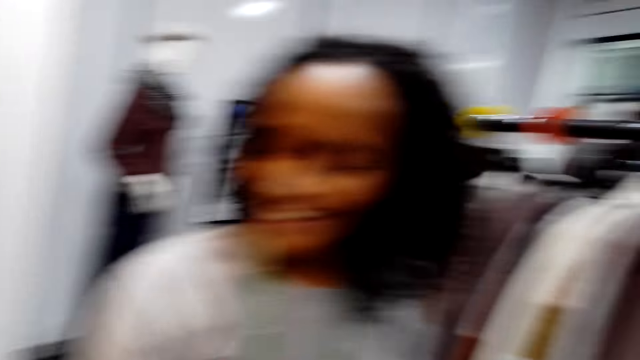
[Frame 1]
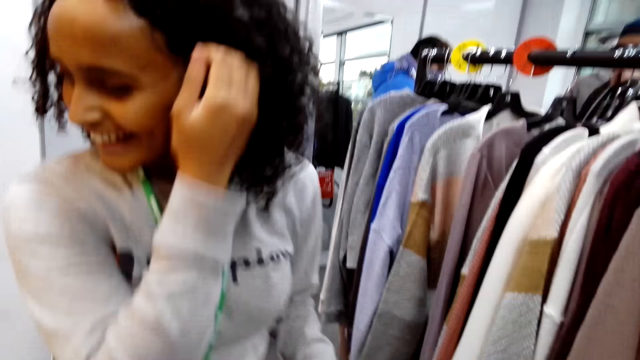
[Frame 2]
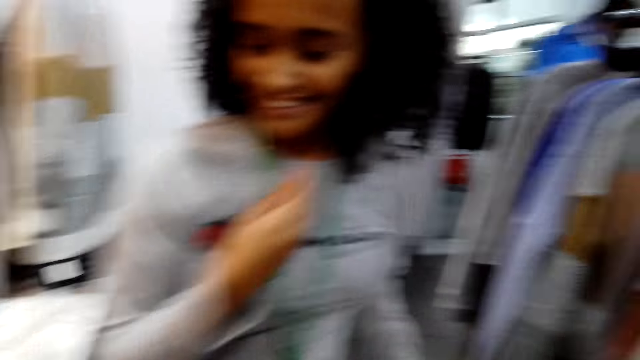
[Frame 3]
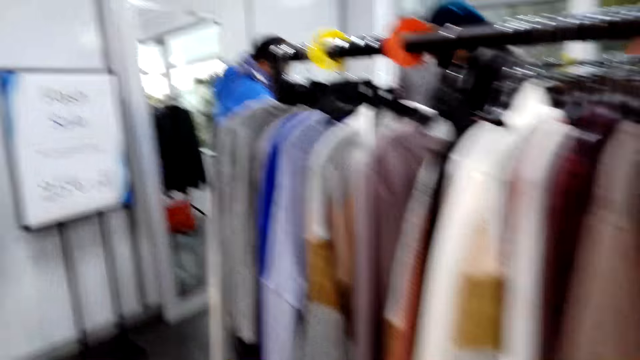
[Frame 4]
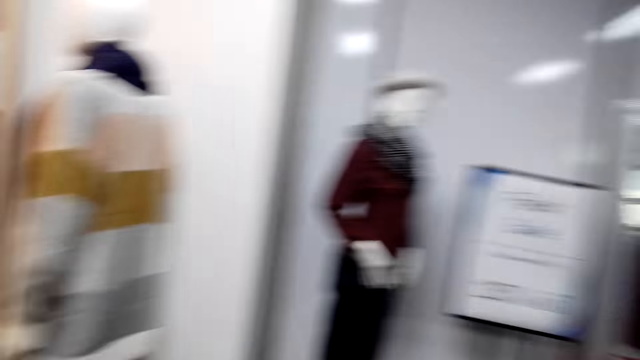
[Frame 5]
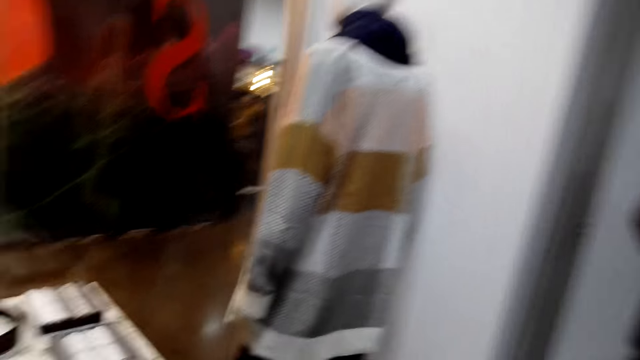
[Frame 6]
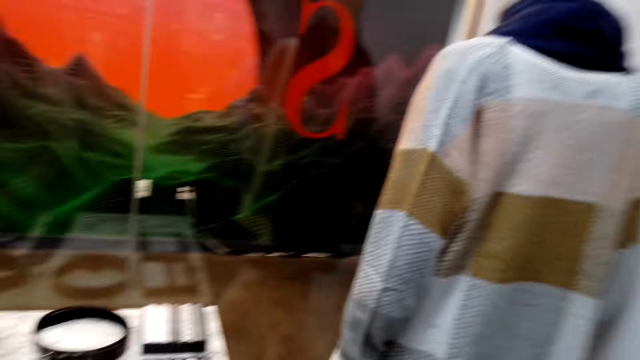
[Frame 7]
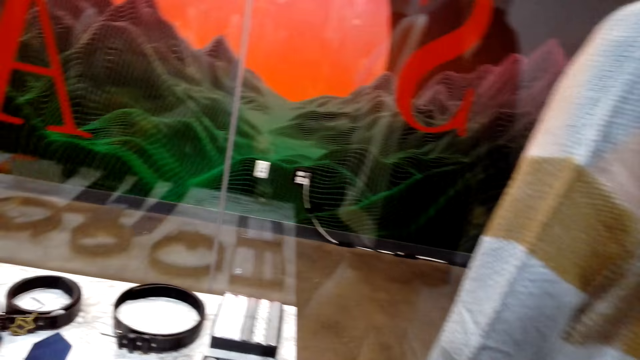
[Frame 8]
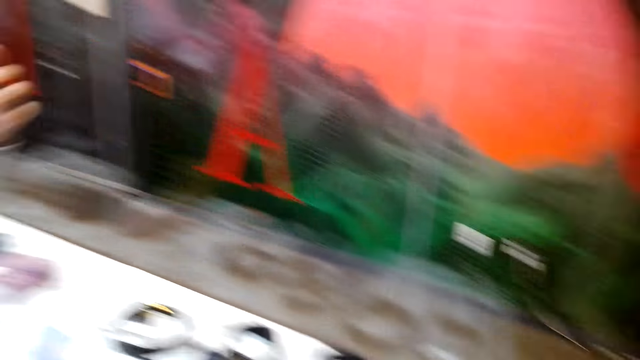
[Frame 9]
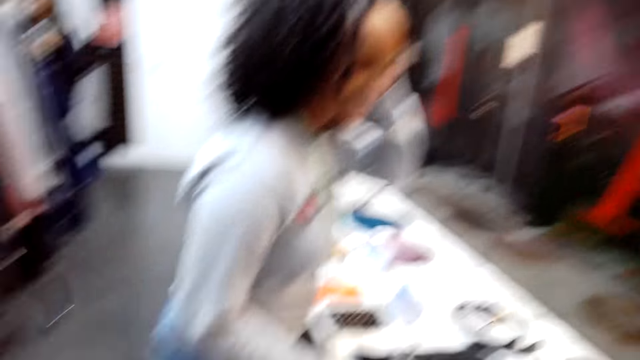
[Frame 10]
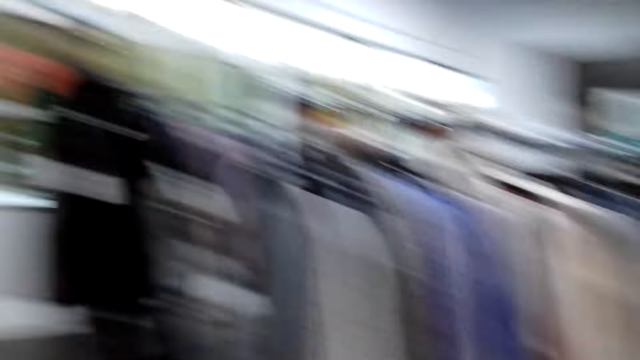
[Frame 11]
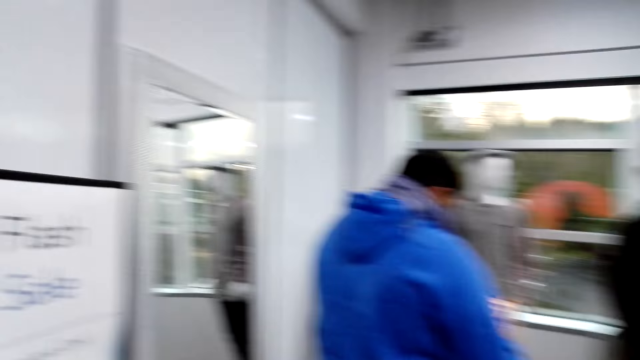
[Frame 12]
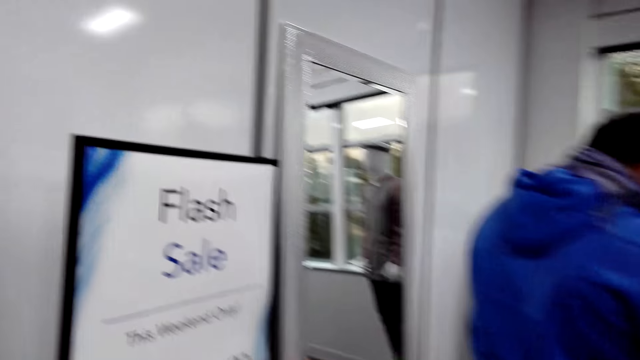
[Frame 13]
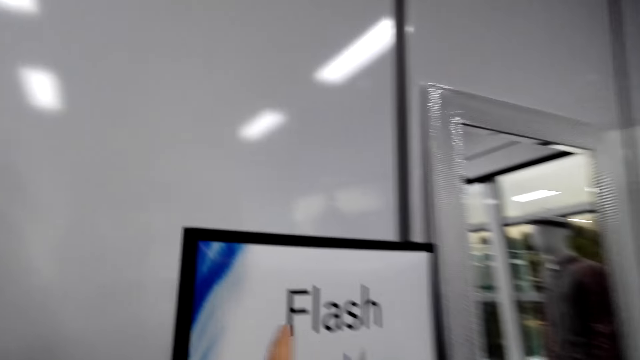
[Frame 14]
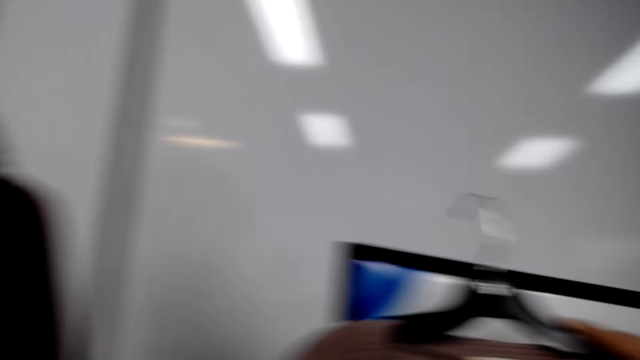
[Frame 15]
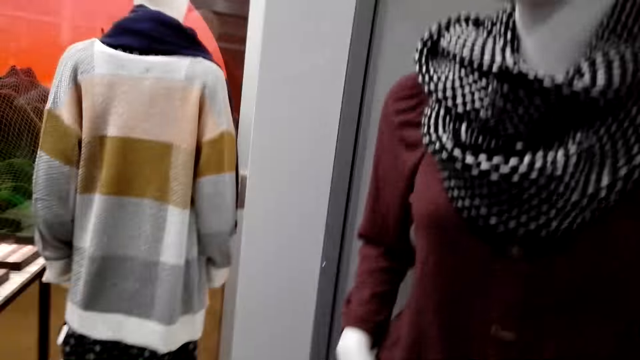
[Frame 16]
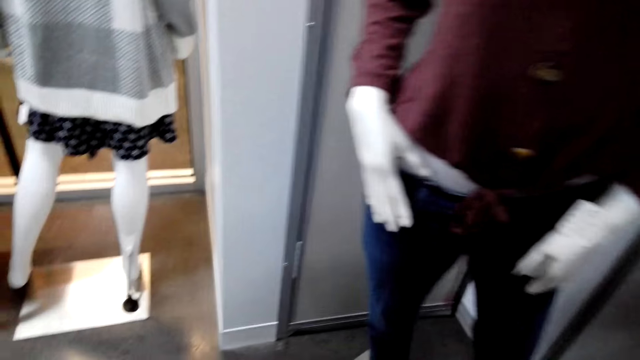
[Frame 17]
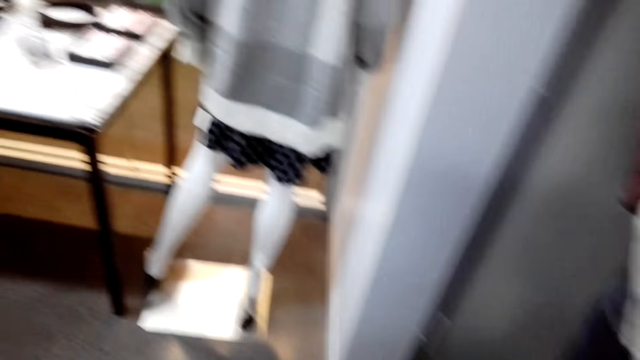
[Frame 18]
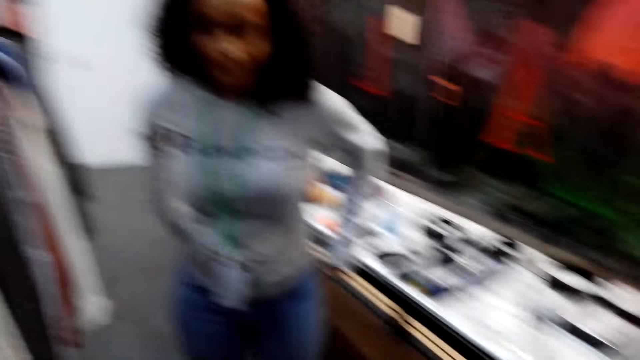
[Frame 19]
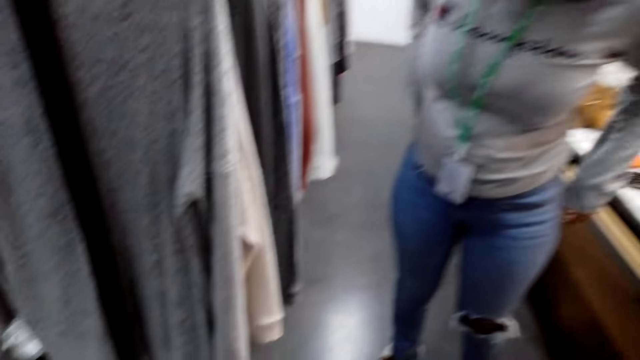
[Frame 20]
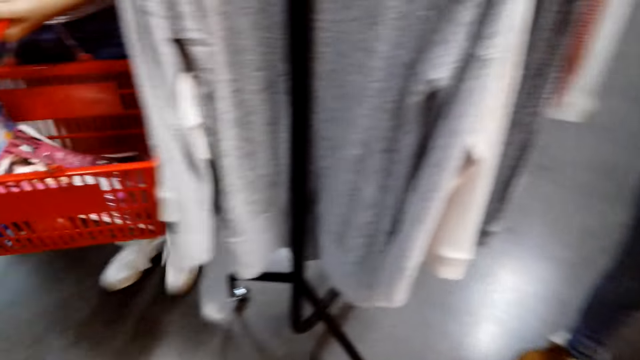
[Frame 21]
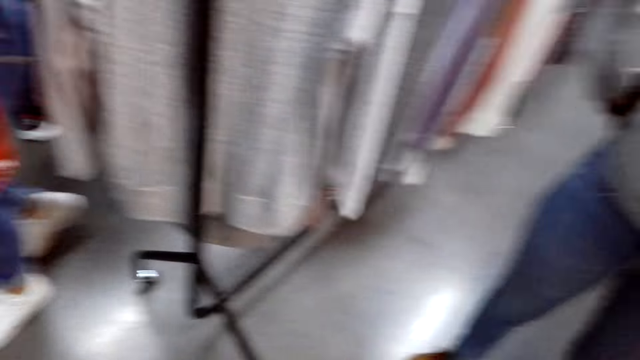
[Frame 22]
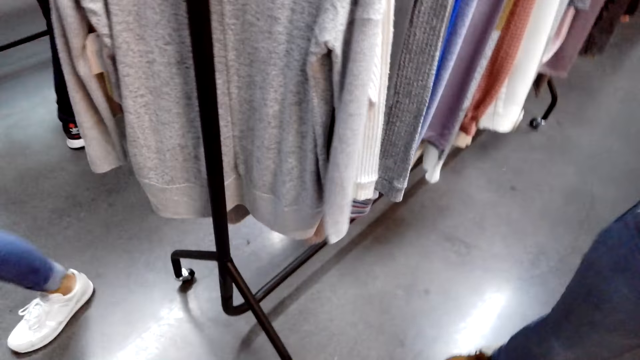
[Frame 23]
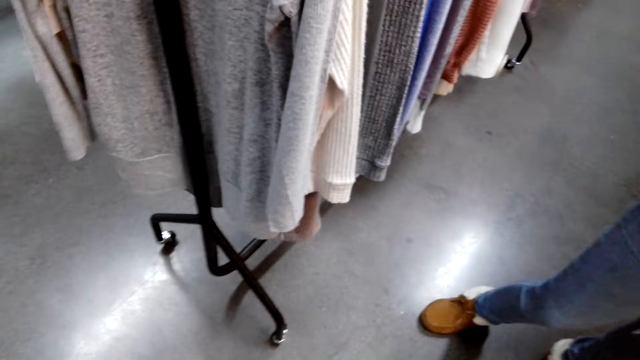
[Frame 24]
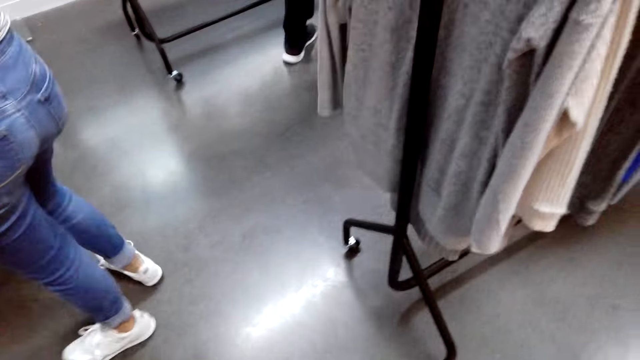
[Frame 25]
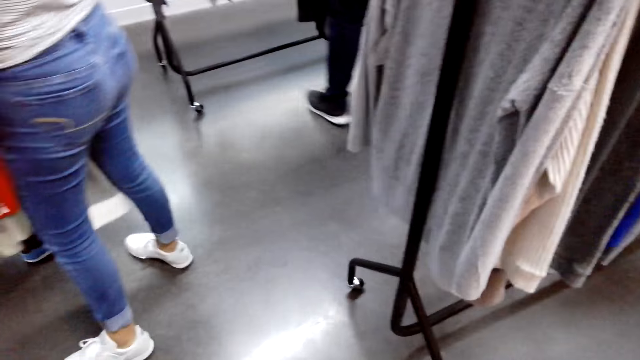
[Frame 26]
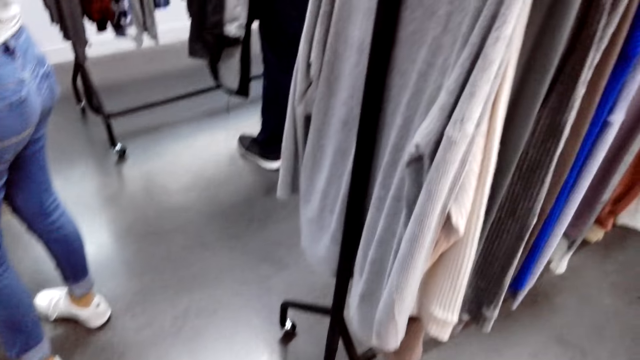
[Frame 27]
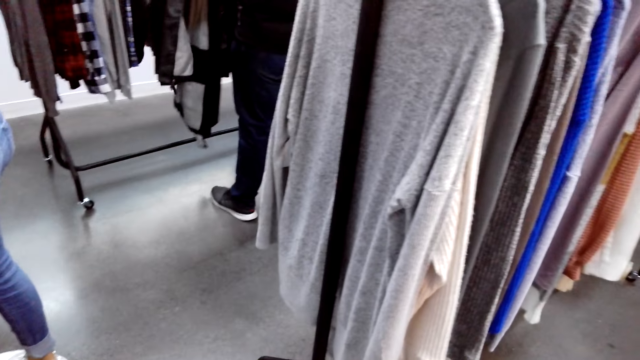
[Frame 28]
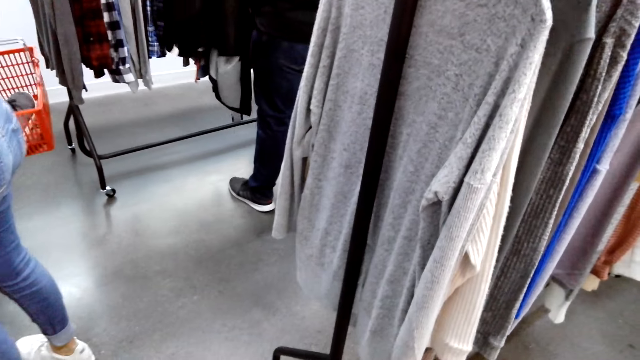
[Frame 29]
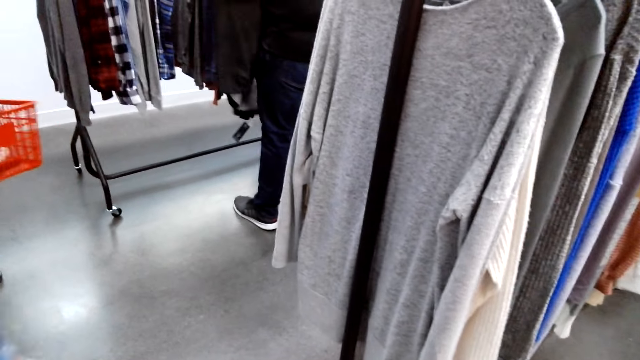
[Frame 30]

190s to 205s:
The camera wearer walks around, looks around and dialogues with a lady. They look around.

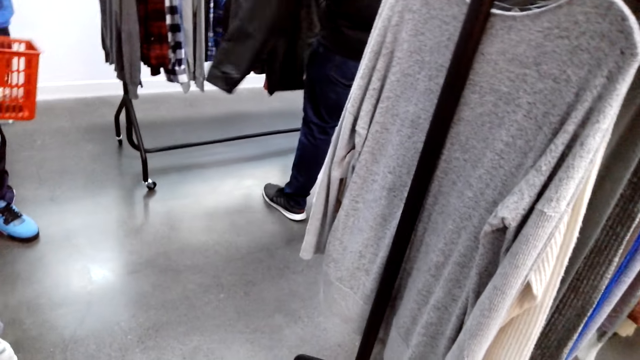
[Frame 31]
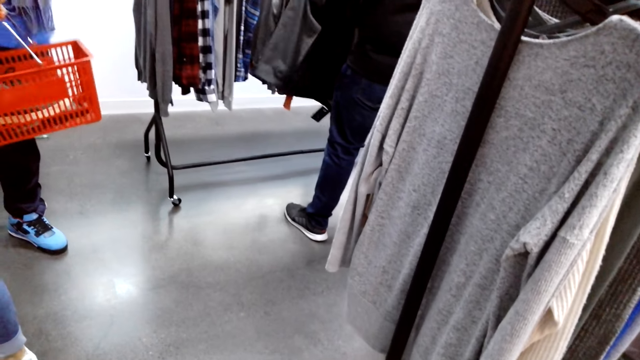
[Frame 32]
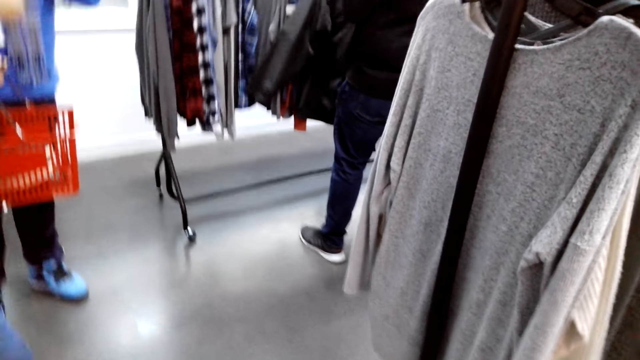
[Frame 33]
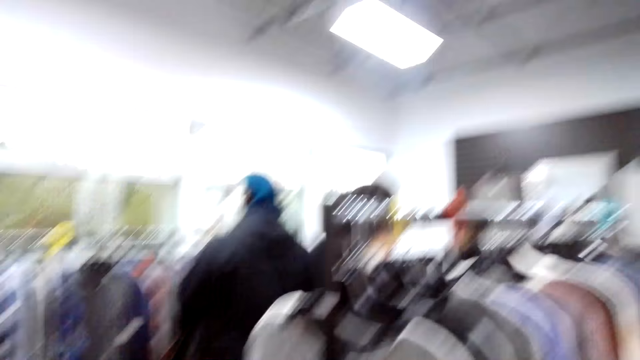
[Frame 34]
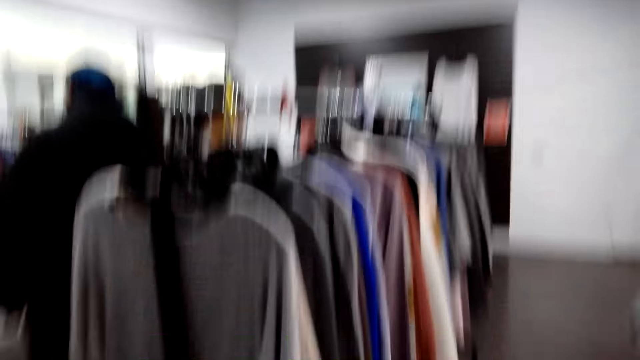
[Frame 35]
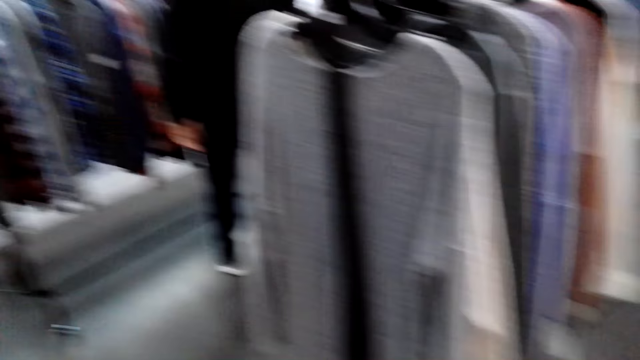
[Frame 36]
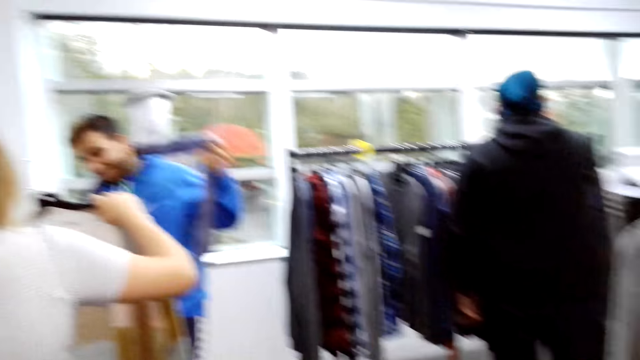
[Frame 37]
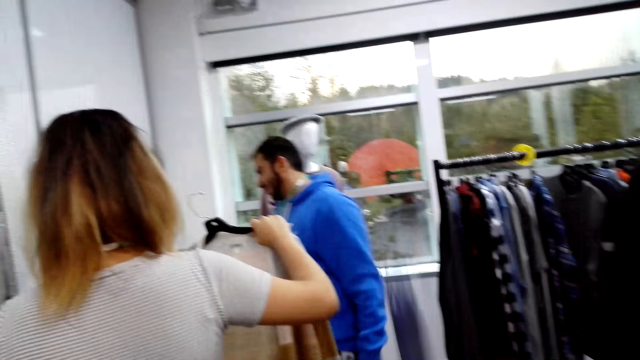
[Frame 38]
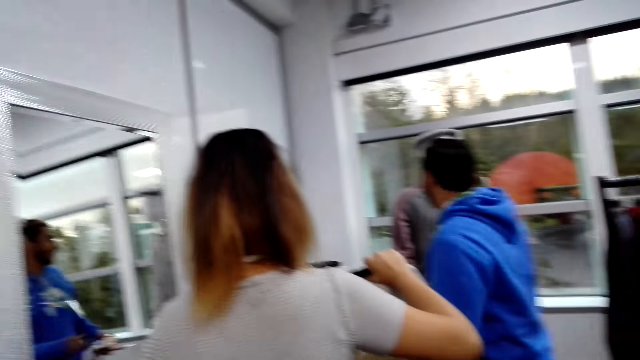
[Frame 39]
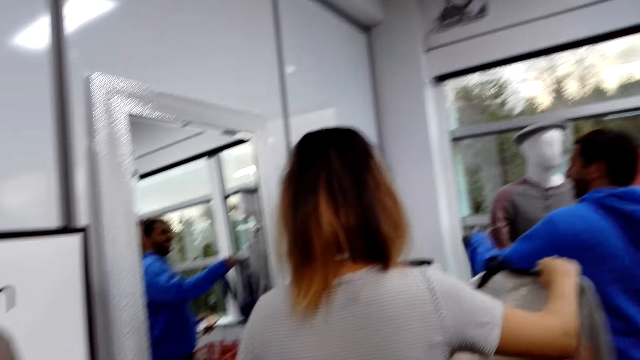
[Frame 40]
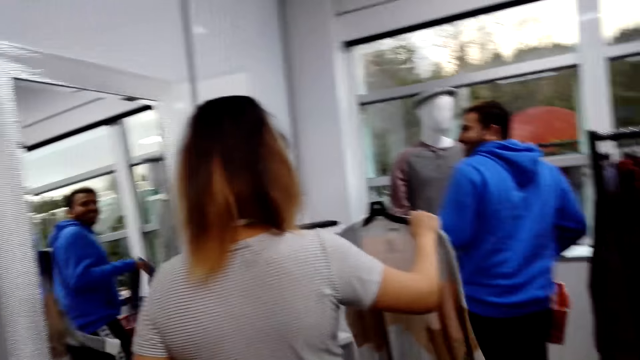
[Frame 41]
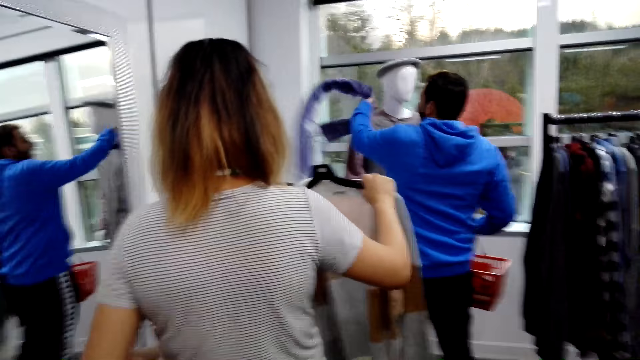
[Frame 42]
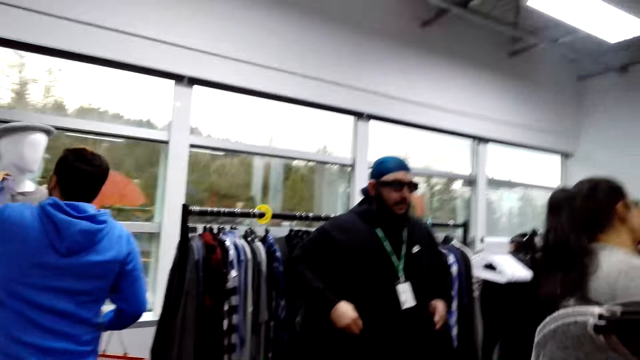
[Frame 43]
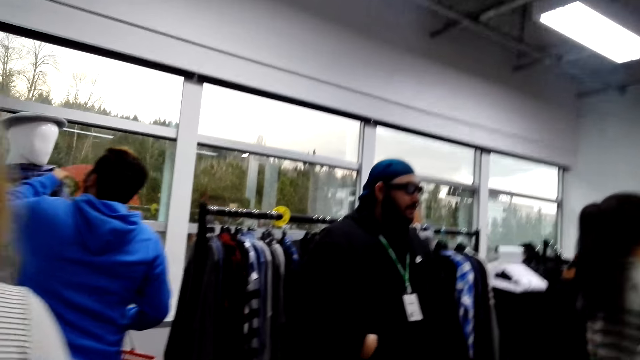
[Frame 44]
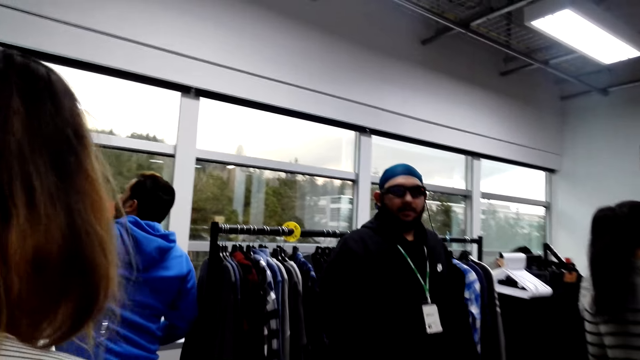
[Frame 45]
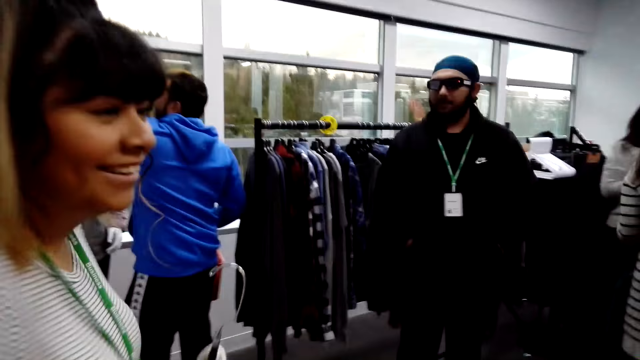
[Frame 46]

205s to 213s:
A man removes a scarf.
